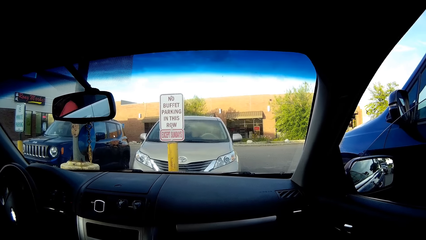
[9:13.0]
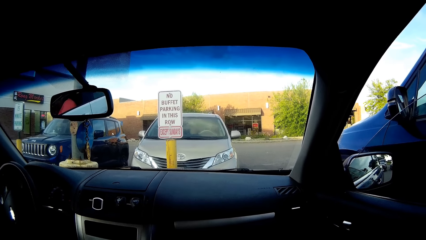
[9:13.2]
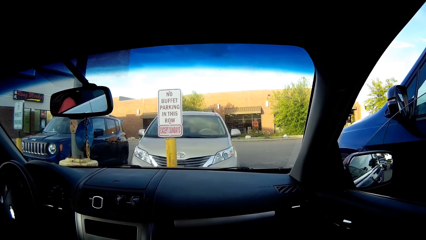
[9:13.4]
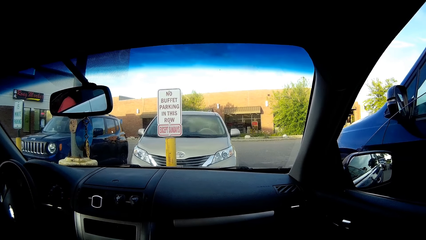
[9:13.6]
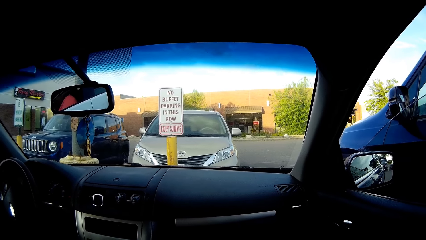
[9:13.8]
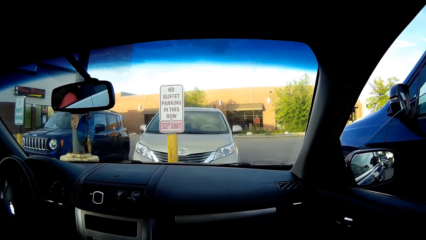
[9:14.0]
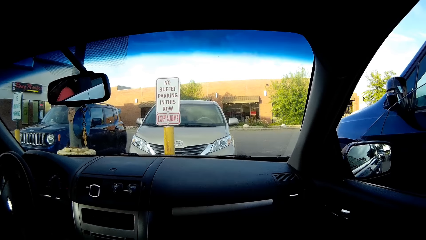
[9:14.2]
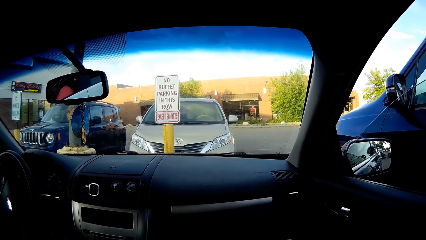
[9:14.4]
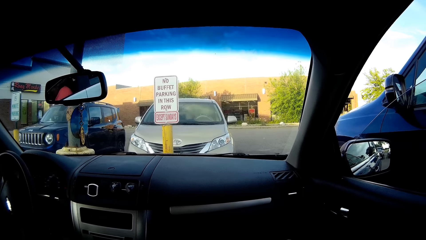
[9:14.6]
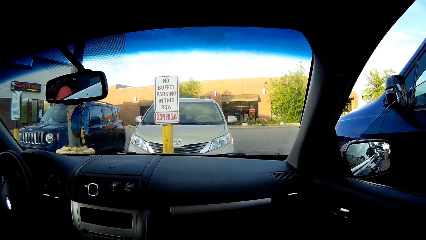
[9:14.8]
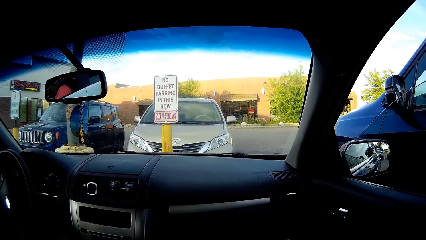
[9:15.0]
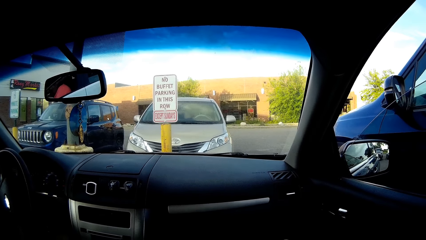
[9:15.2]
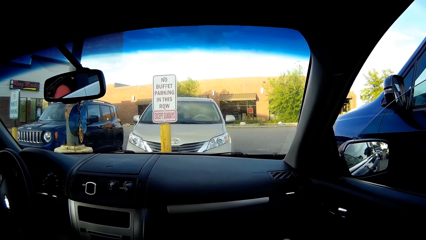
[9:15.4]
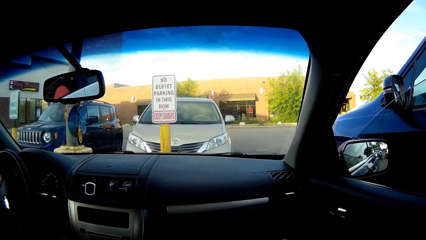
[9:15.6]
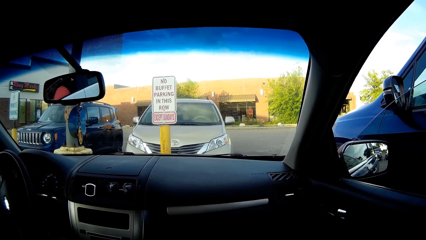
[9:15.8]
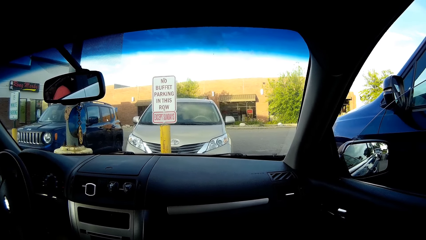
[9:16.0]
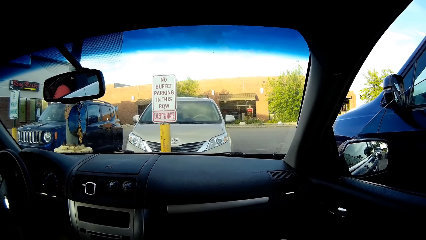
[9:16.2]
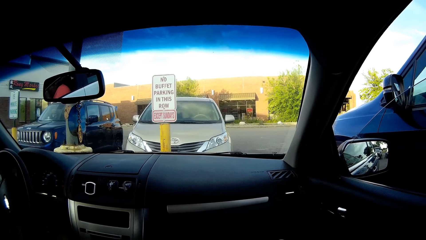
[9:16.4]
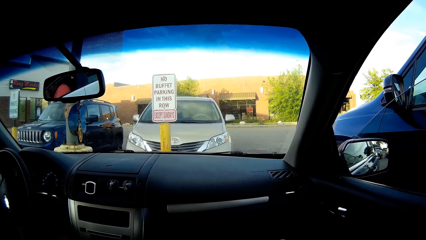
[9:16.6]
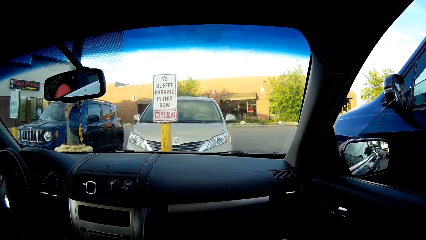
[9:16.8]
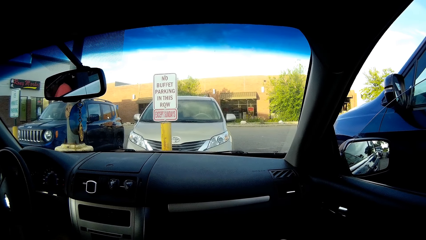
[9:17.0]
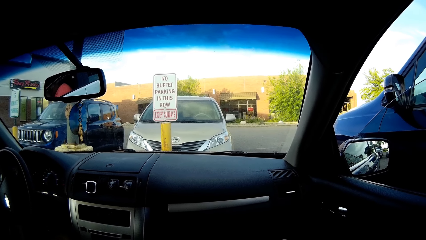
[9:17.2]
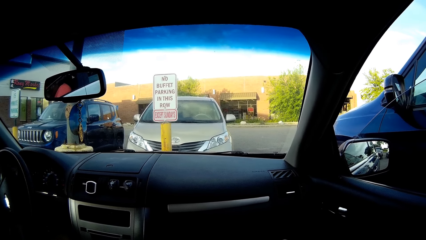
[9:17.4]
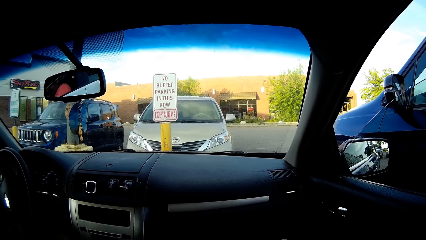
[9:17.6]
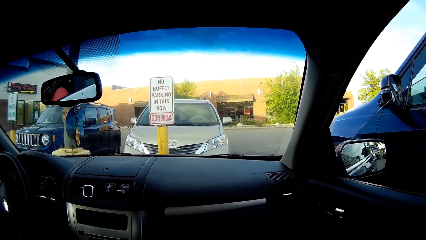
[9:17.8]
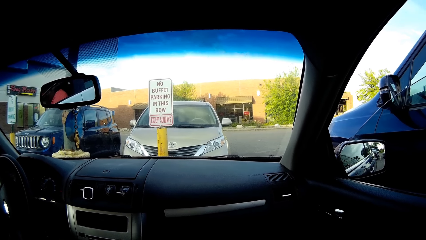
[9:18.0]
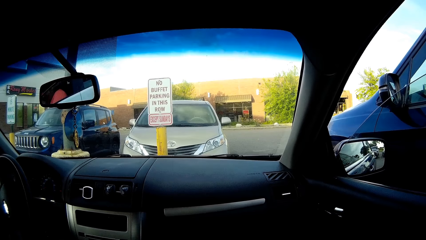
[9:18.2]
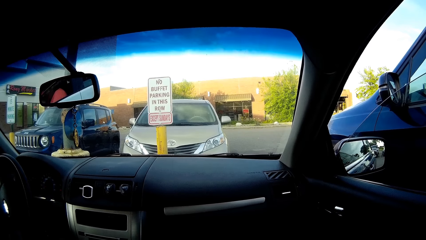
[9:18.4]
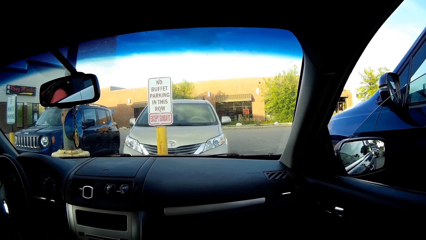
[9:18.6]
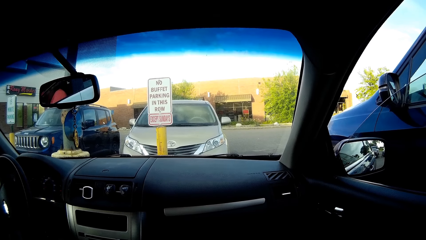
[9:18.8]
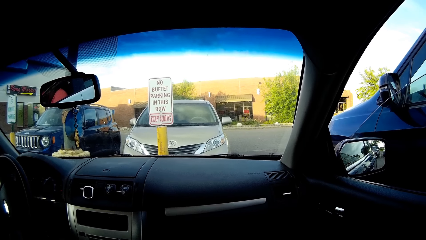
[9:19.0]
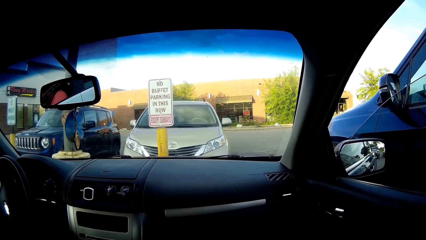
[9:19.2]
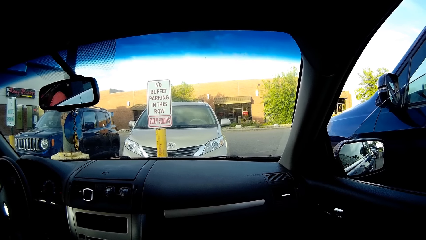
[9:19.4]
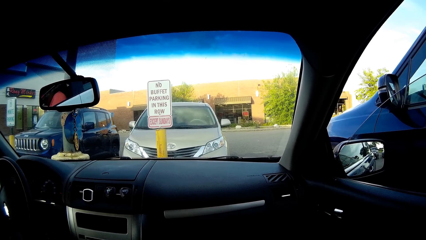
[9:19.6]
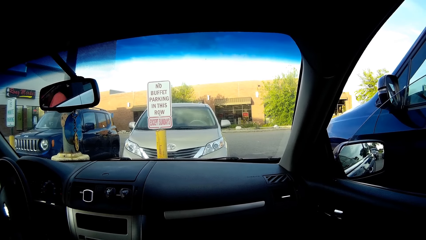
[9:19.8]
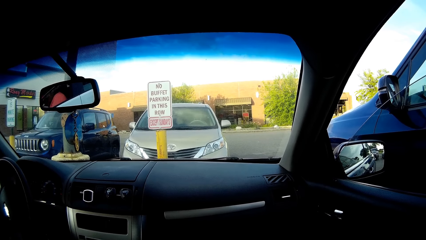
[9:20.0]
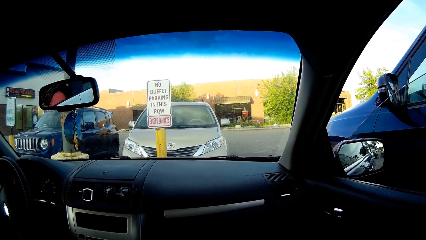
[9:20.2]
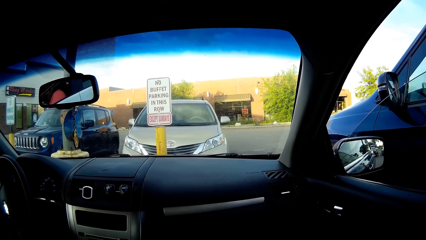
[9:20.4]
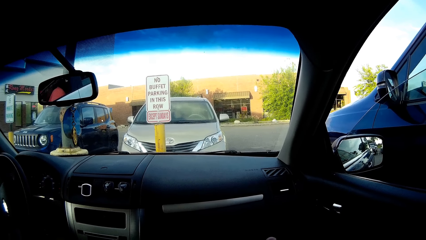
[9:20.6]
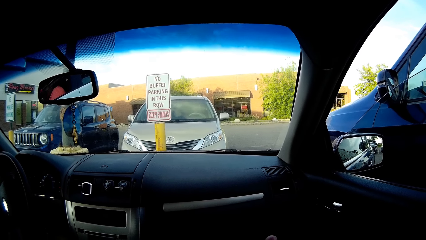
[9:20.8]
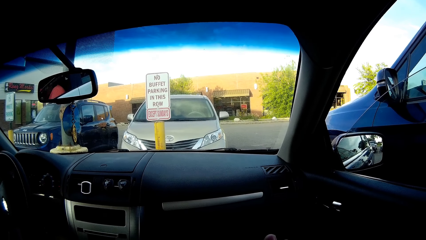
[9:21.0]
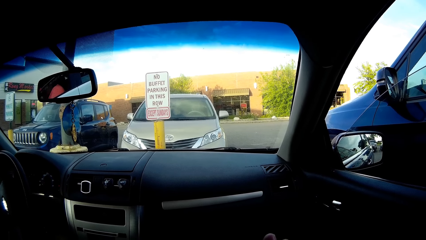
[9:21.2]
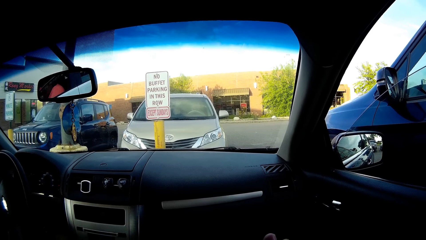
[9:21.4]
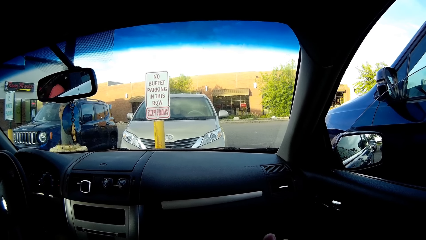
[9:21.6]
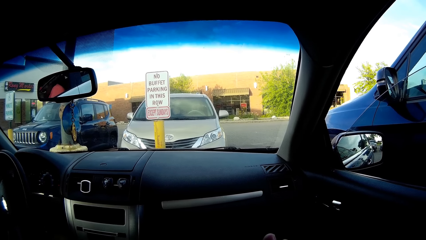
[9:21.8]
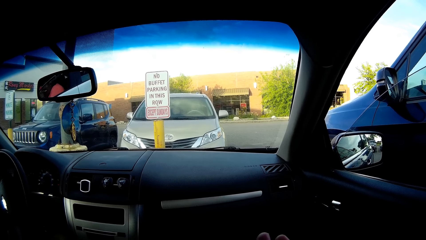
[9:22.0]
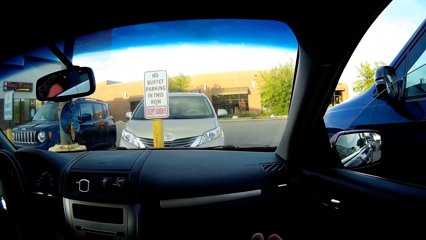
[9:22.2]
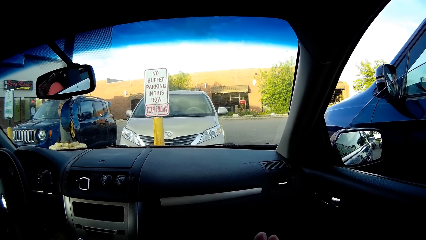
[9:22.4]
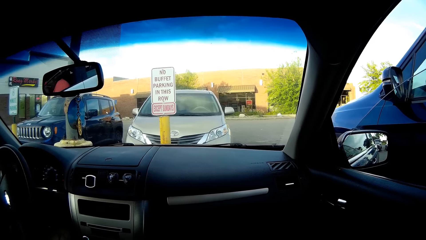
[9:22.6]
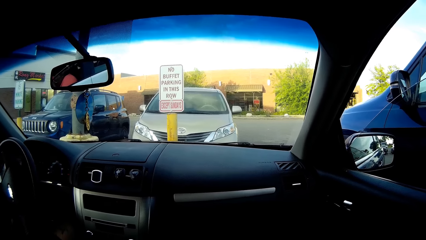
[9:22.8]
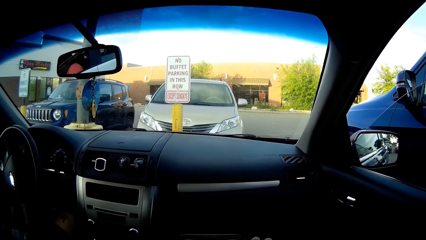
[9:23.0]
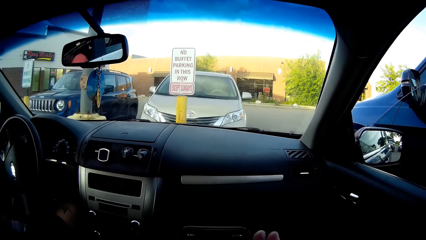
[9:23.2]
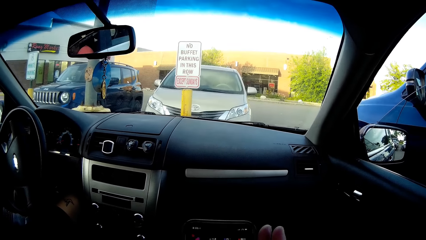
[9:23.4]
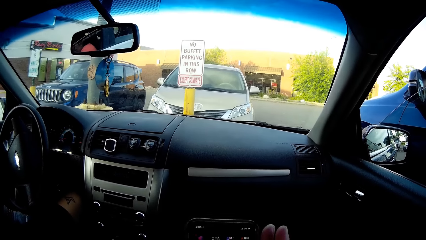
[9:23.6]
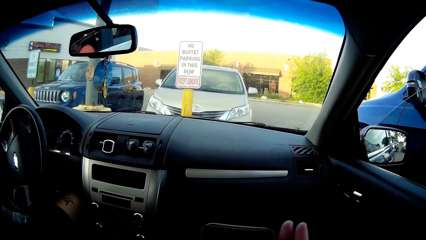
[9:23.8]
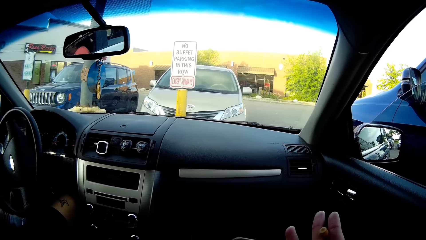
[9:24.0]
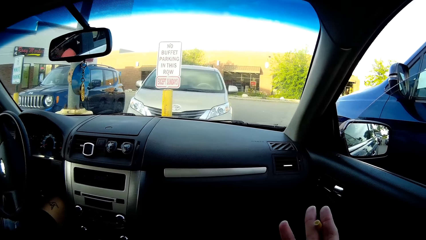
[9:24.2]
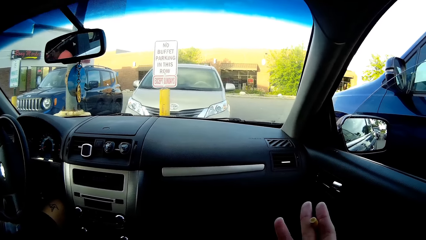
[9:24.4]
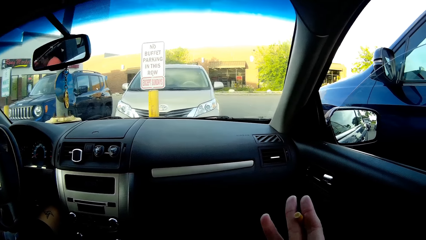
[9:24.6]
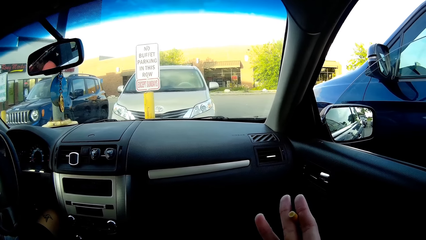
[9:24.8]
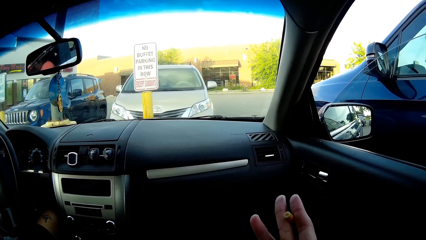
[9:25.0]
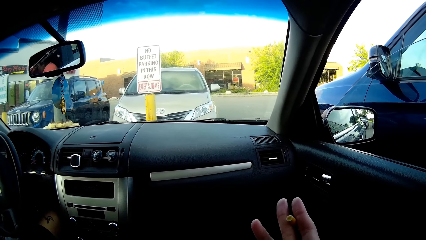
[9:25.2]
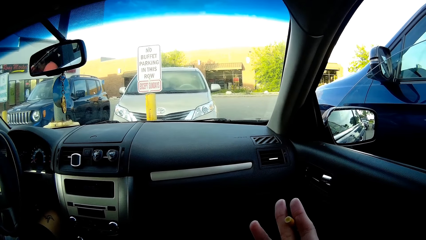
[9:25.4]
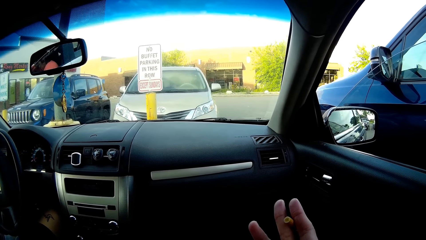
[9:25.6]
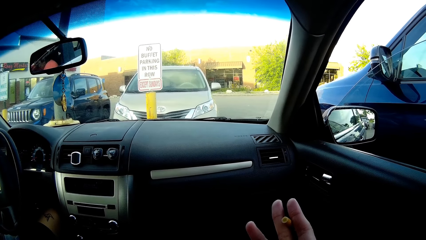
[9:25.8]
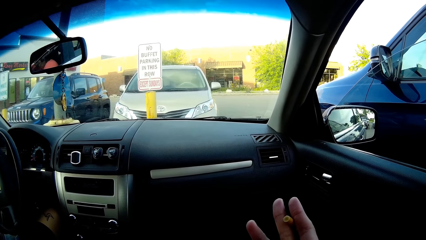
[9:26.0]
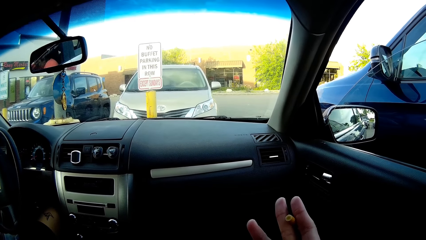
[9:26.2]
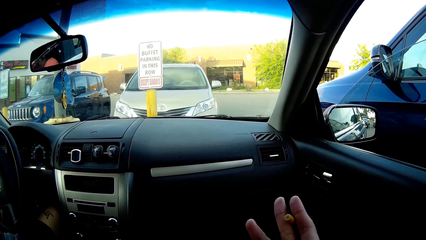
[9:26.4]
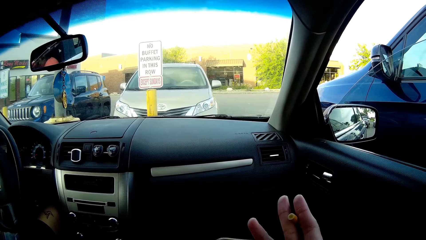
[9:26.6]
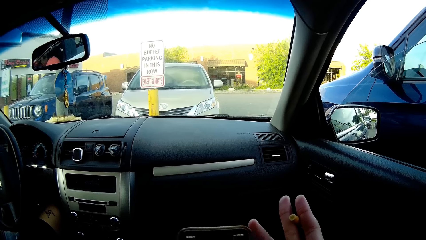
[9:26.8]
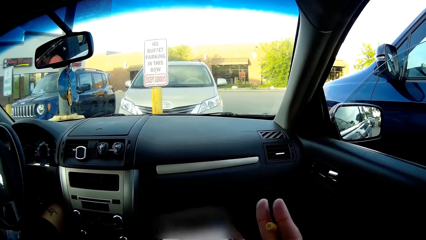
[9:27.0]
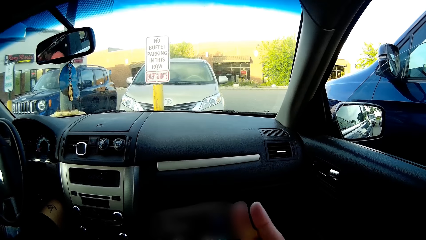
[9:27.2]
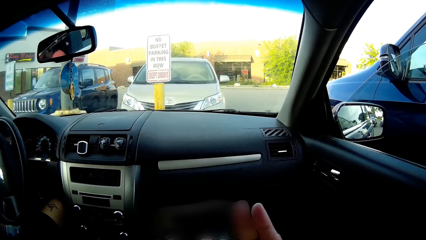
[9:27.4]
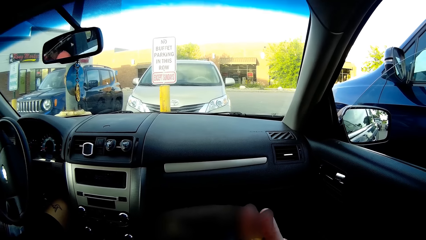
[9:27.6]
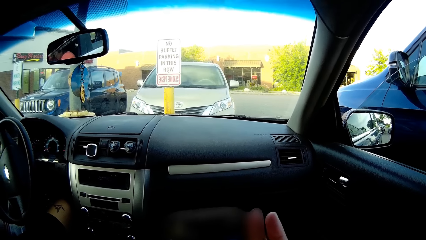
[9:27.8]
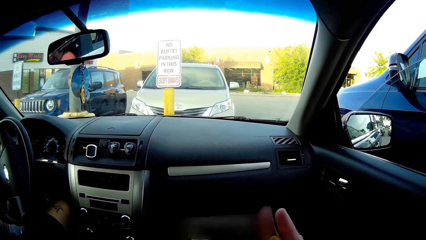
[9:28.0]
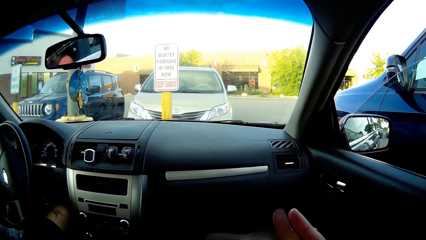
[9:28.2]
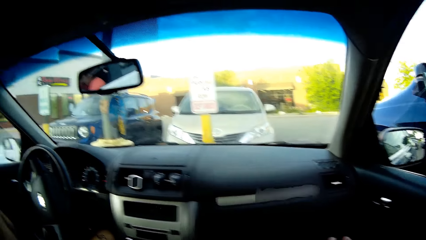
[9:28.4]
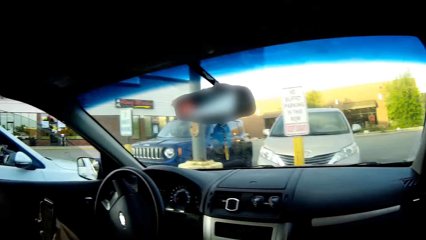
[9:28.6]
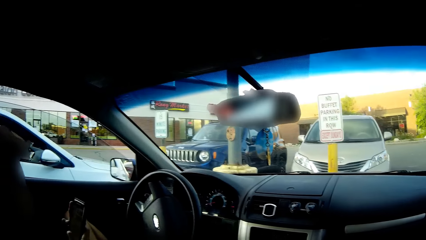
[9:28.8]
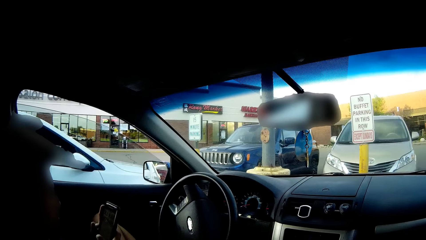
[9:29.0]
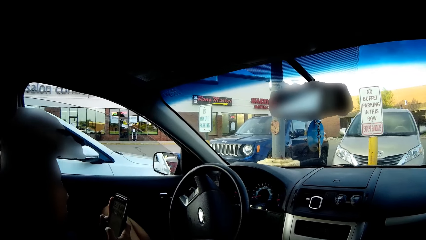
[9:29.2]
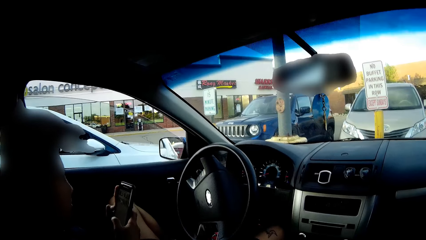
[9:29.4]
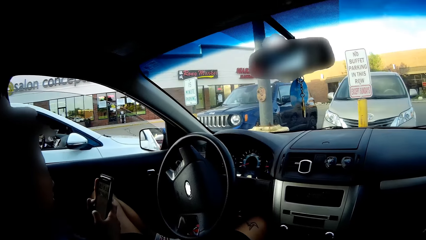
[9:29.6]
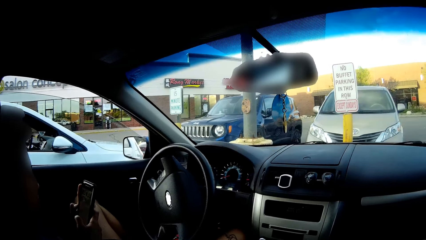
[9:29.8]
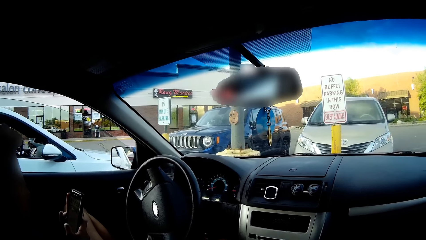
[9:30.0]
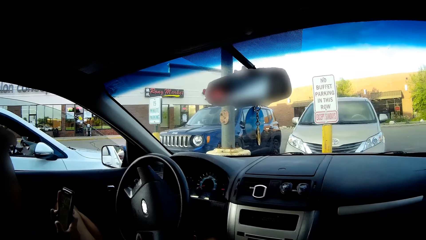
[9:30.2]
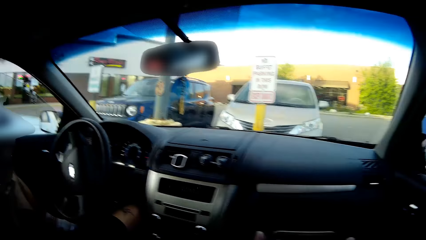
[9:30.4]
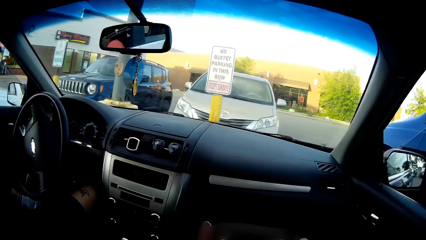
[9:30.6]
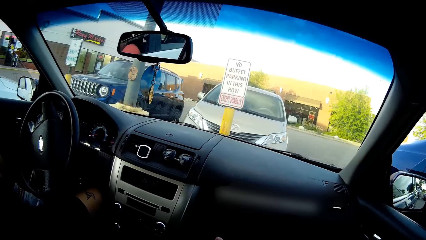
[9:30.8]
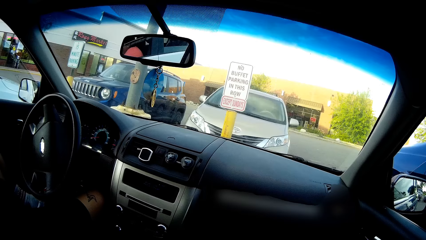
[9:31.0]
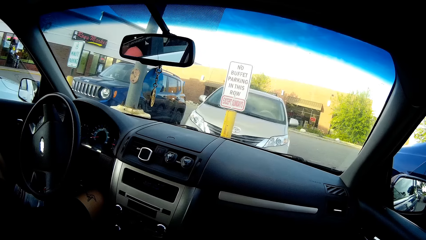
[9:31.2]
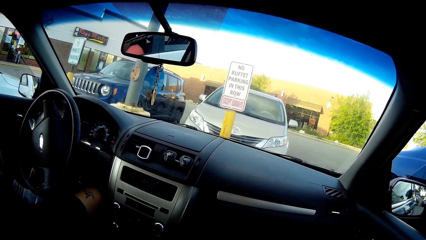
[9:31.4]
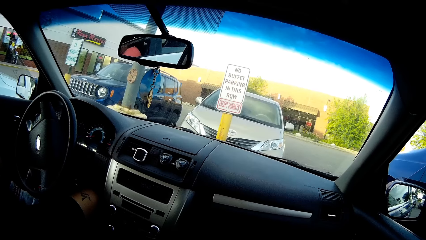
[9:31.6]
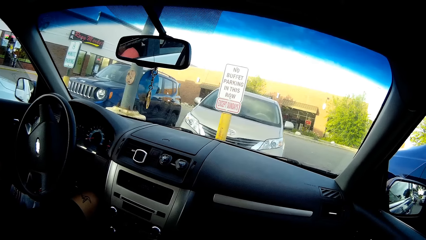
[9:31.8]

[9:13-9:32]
The camera wearer looks around. They look at a cigar. A man operates a phone with both hands. The camera wearer looks at the man.
